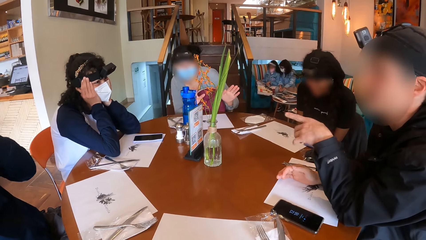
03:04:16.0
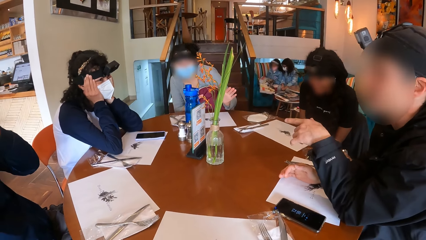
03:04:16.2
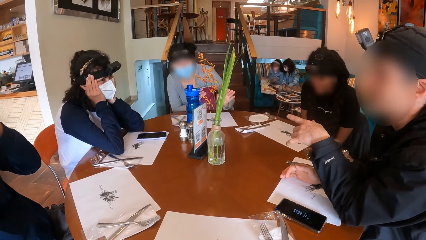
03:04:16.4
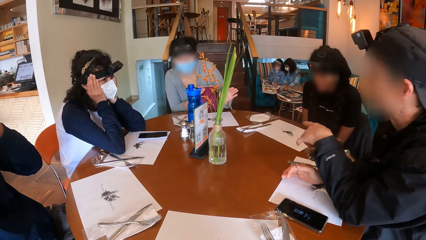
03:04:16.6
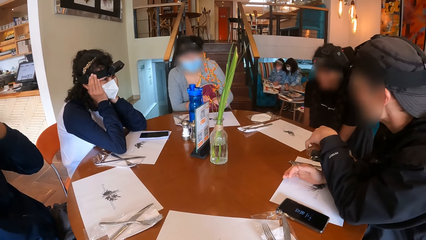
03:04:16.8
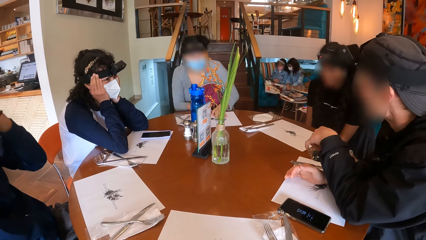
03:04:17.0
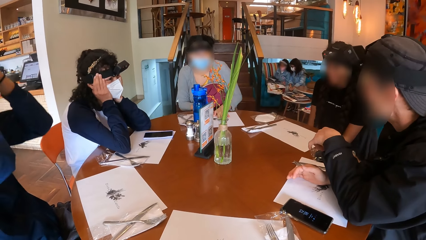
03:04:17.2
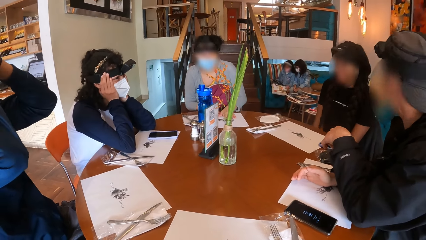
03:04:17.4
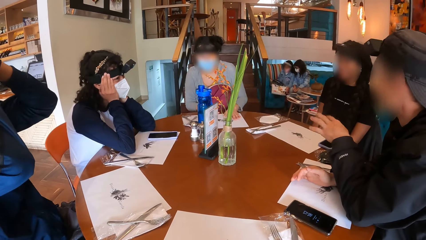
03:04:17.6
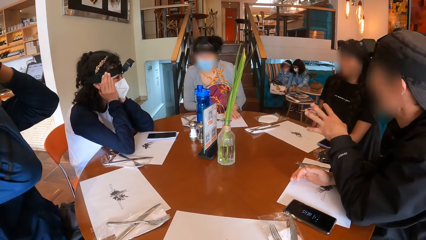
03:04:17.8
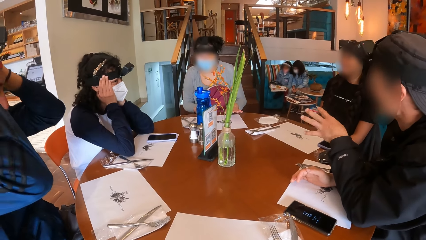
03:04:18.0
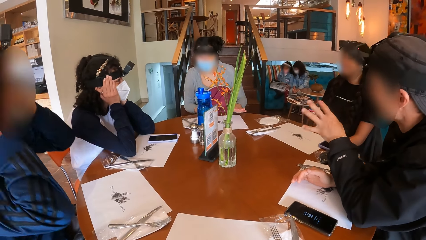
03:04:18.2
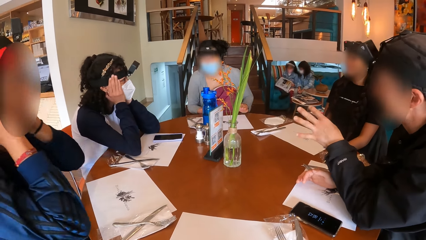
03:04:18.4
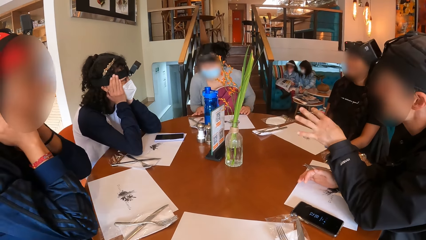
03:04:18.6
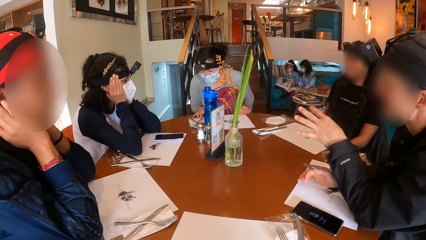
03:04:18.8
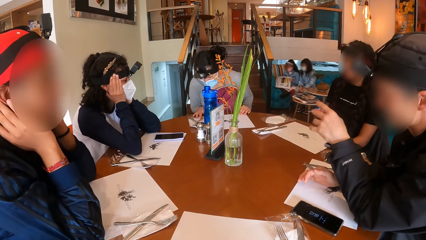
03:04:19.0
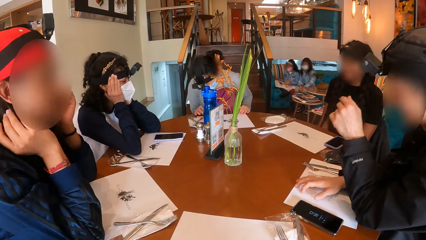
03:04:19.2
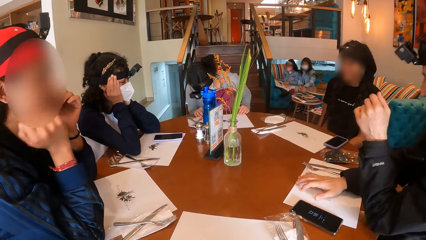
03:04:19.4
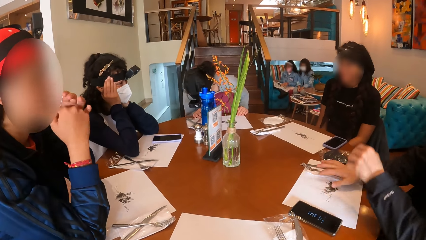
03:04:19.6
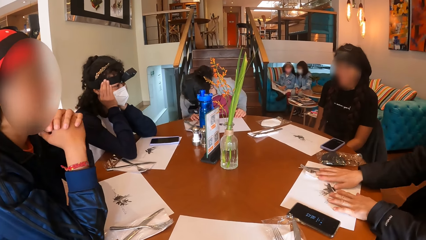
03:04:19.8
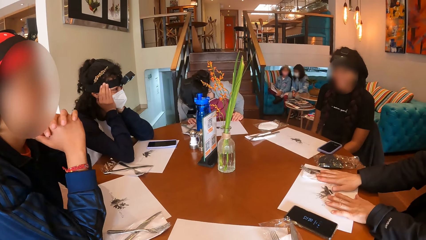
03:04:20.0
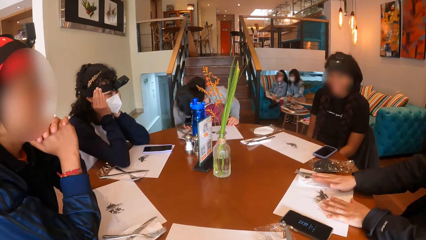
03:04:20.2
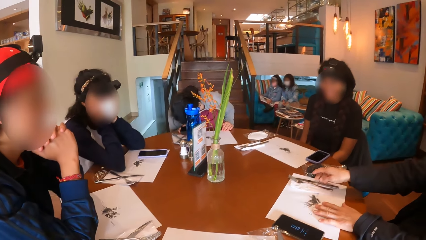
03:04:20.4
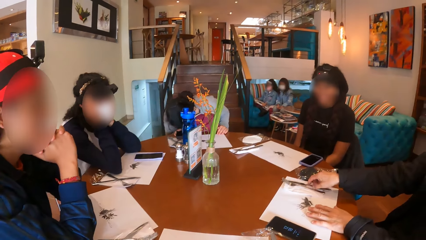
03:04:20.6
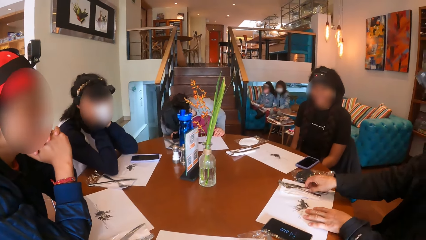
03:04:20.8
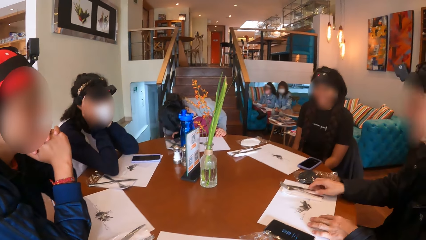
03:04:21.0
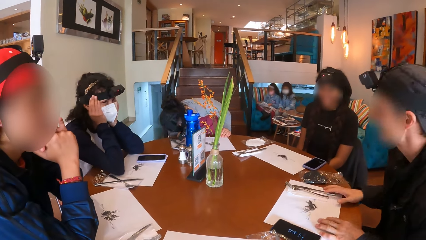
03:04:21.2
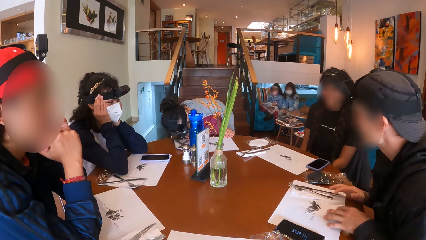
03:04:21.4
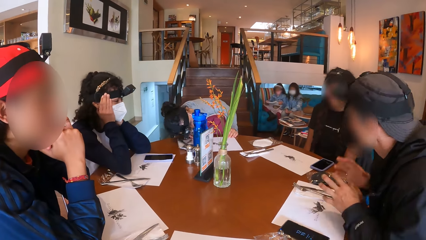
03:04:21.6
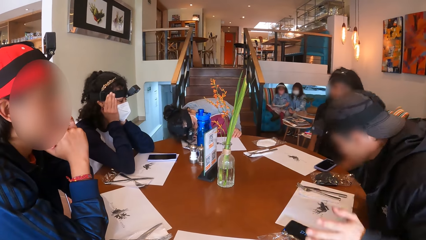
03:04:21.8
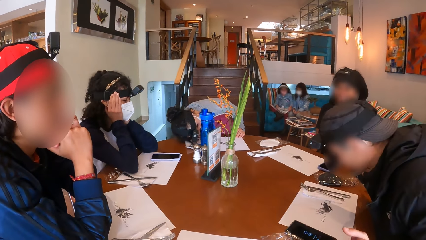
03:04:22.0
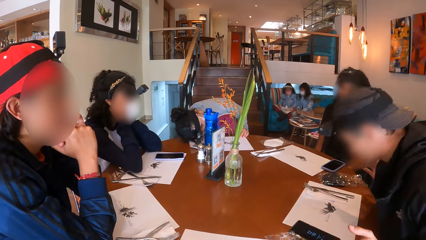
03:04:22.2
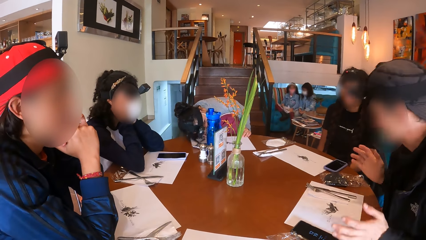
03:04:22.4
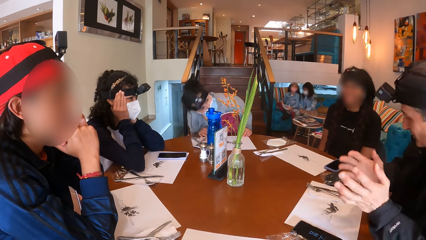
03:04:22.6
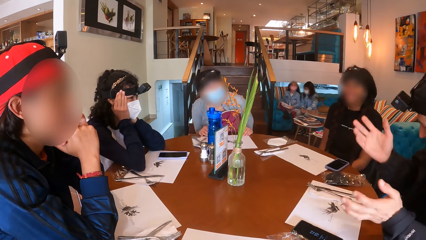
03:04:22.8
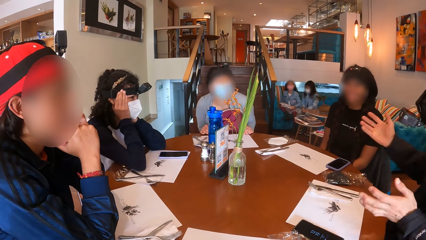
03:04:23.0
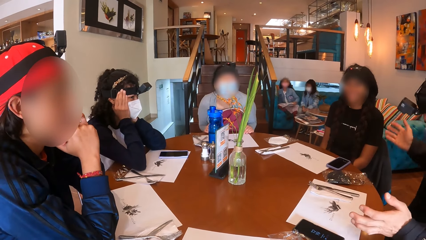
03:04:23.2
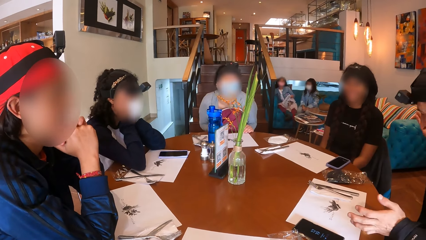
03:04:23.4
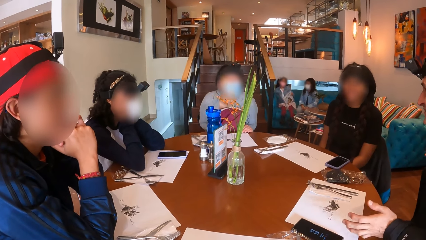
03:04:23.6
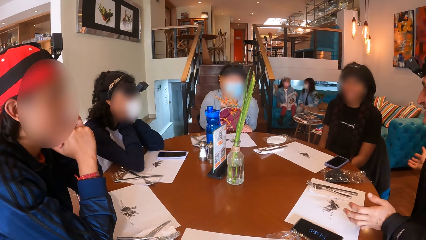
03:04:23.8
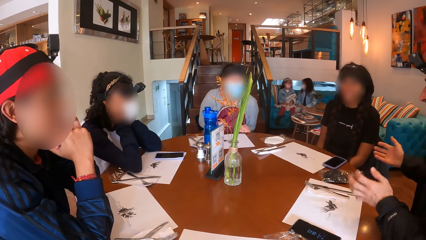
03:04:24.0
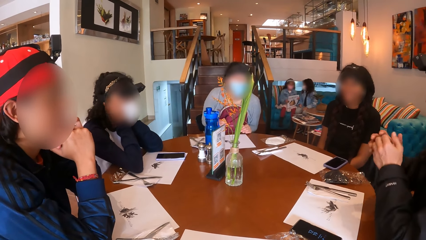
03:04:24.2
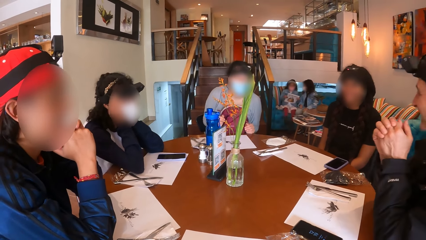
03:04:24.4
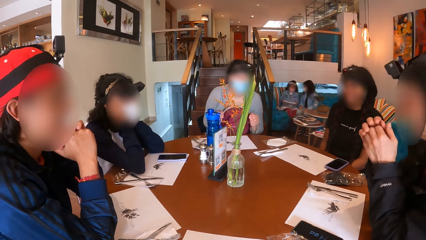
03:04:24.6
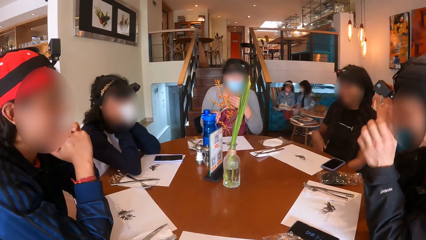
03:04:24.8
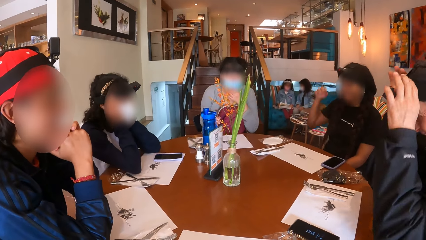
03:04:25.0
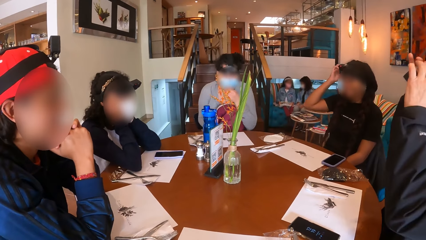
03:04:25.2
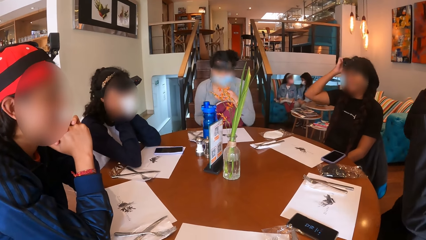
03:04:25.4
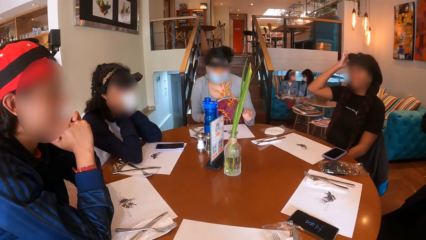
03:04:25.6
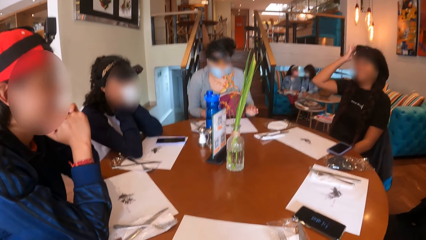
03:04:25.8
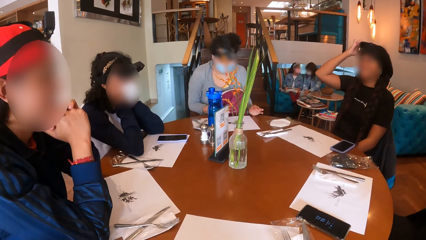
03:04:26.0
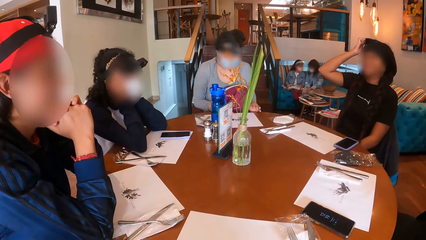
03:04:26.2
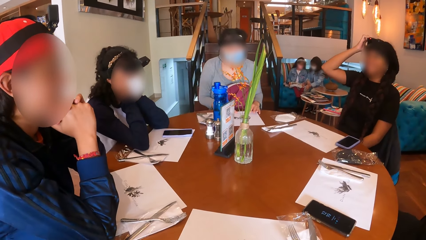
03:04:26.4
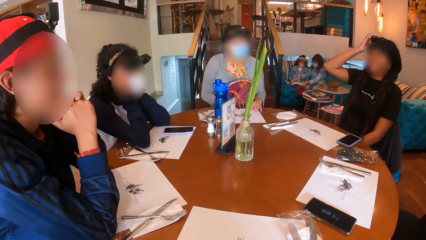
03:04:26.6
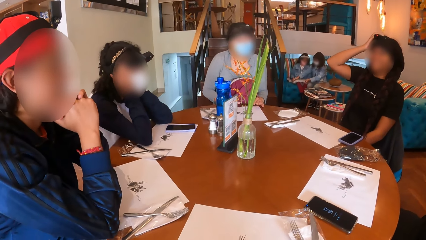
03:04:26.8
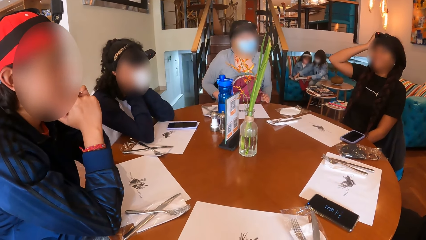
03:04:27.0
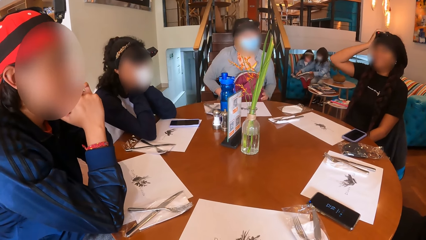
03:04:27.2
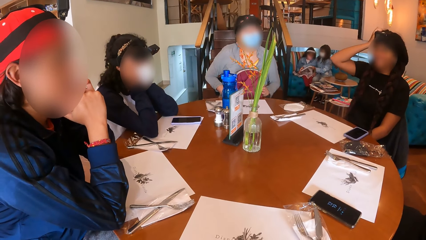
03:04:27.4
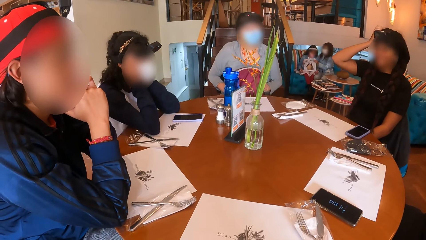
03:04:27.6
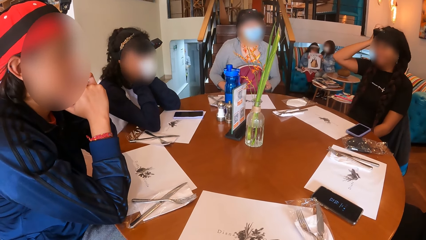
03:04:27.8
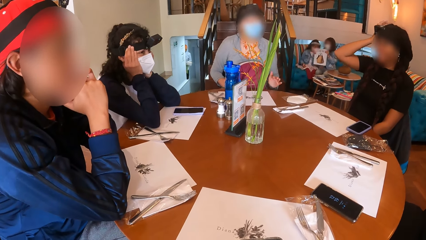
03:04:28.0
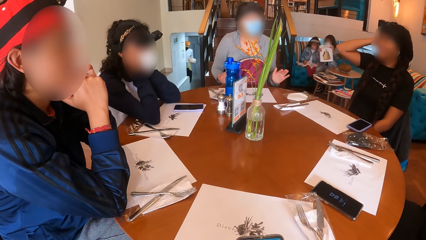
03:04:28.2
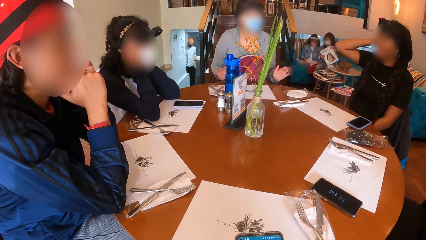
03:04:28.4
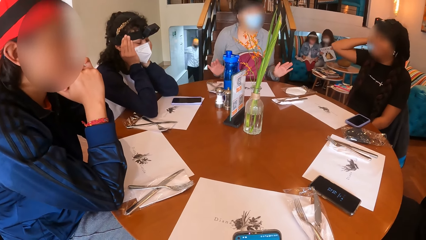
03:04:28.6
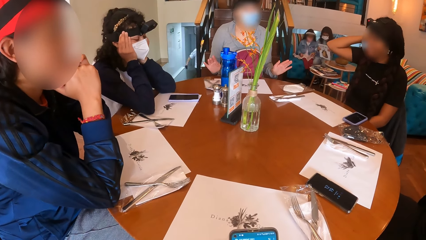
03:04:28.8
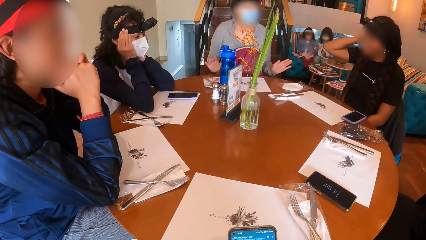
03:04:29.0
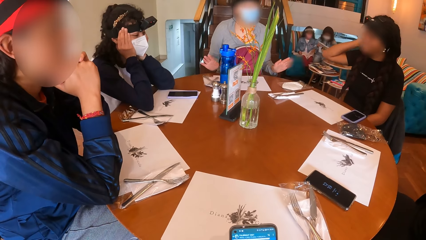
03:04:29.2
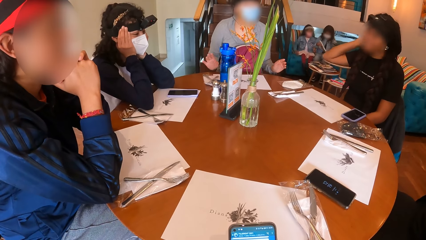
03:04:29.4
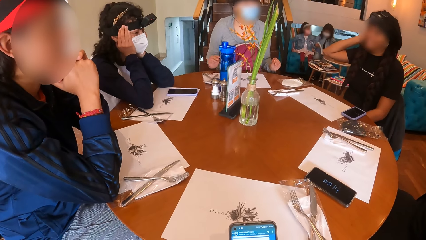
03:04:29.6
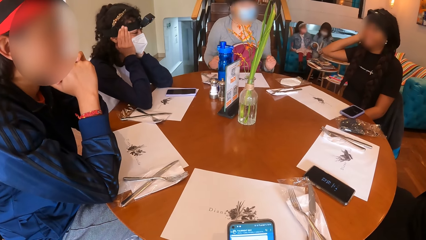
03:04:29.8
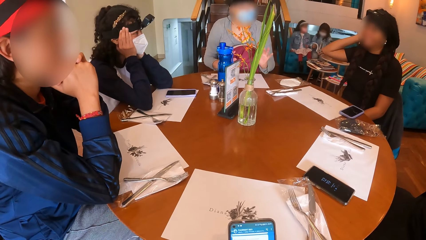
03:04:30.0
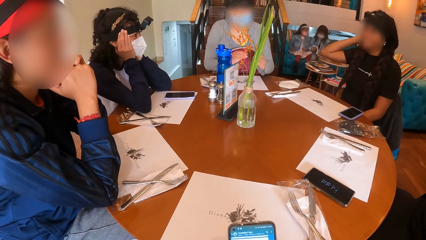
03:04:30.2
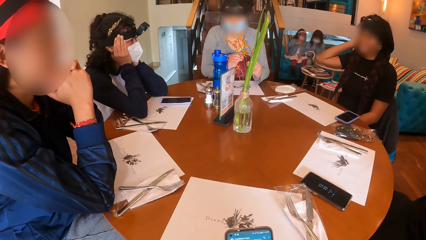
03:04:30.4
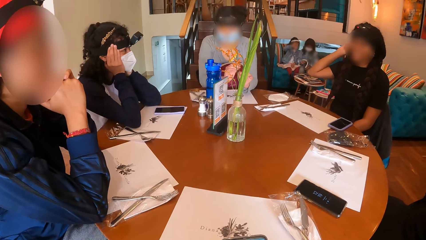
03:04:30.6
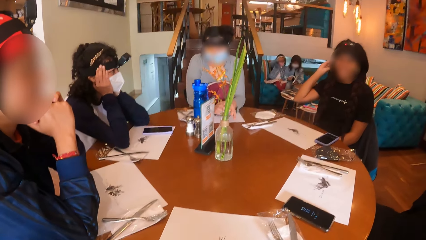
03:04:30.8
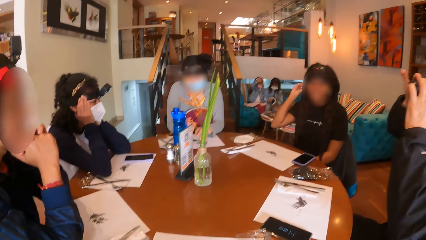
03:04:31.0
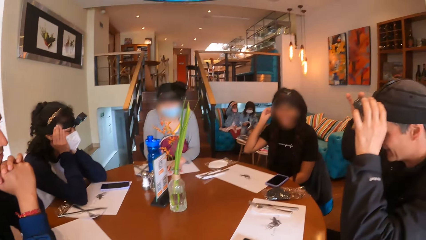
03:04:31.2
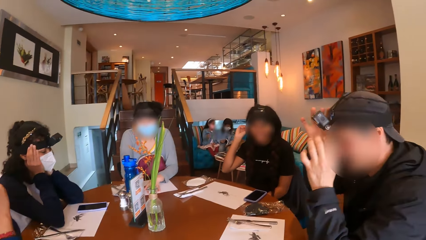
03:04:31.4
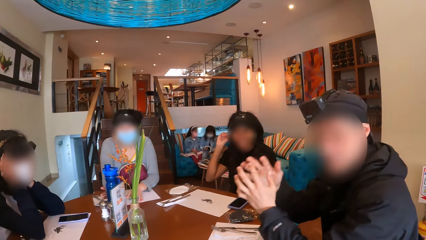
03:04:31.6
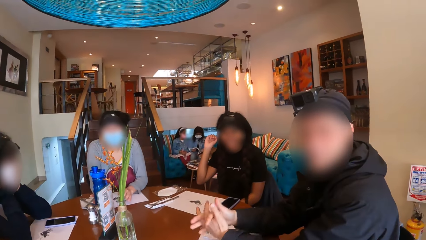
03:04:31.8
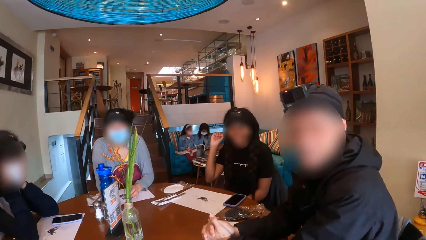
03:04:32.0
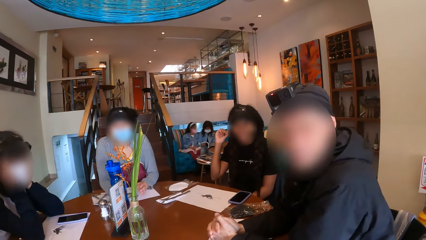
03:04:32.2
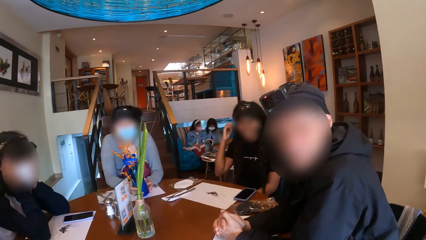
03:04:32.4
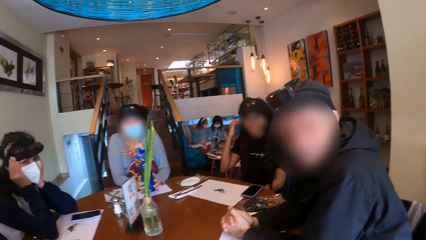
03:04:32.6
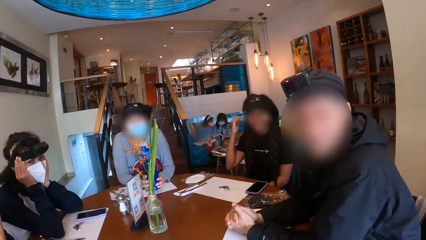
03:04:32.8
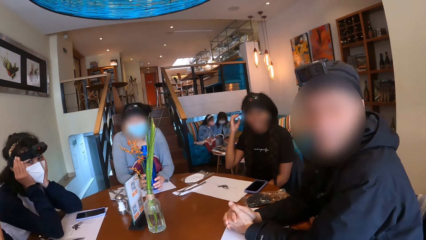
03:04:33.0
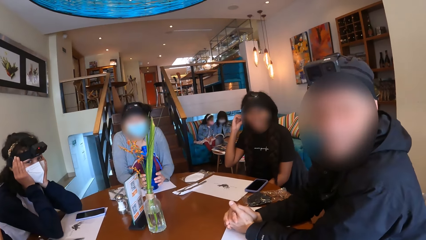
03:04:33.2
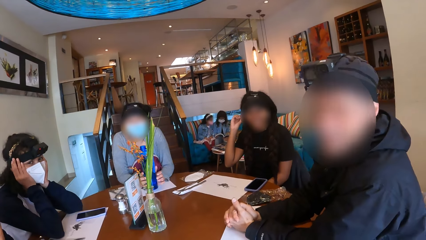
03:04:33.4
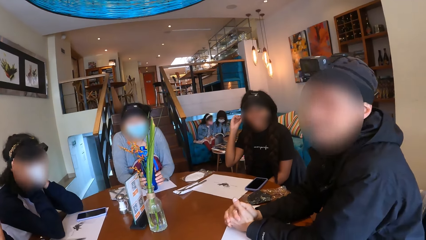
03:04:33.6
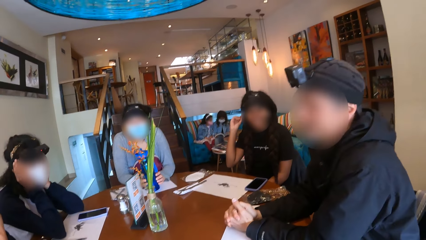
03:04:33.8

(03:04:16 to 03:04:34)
A man makes hand gestures with his left hand. The man moves the cutlery on the placemat with his right hand. The man makes hand gestures with his hands. A woman adjusts the nose mask on her face with her left hand. The man adjusts the camera on his head with his hands. Another woman adjusts the strap on her head with her right hand. The first woman adjusts the bag on her lap with her hands. The first woman lifts the water bottle on the table with her right hand. The first woman plays with the water bottle in her hands.
